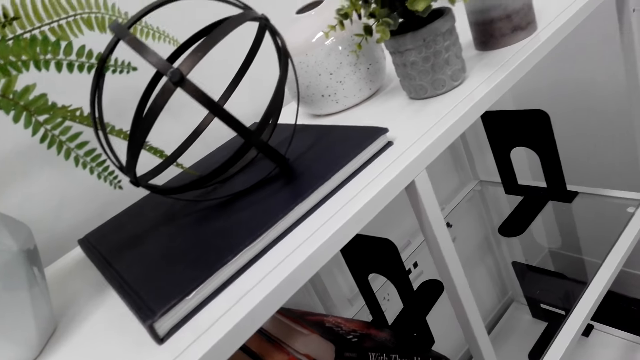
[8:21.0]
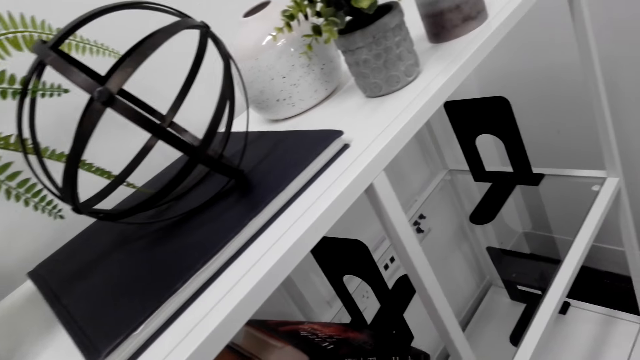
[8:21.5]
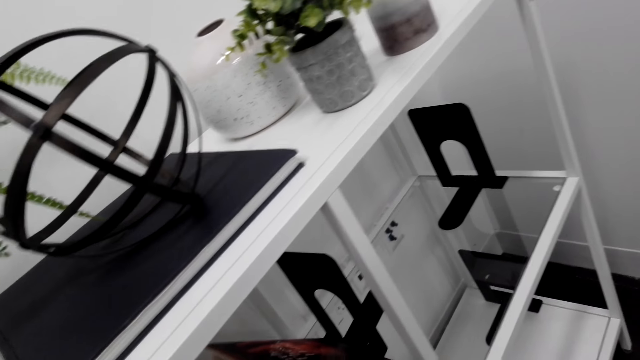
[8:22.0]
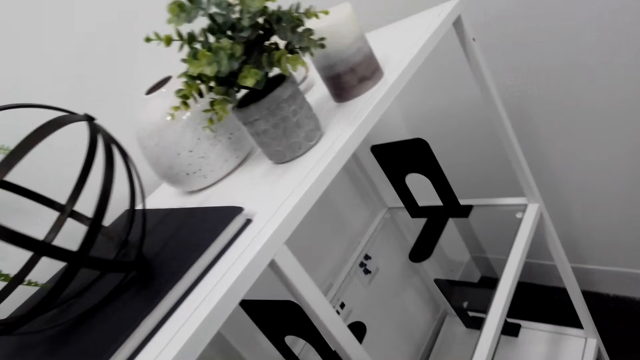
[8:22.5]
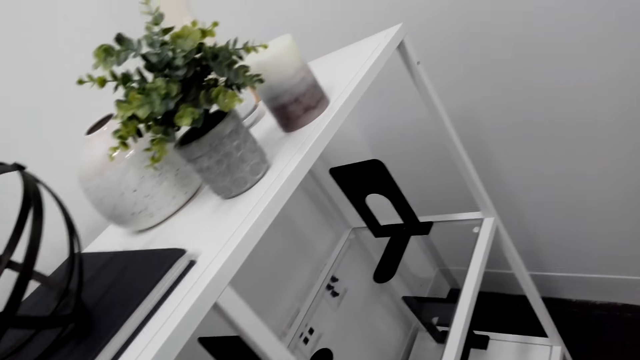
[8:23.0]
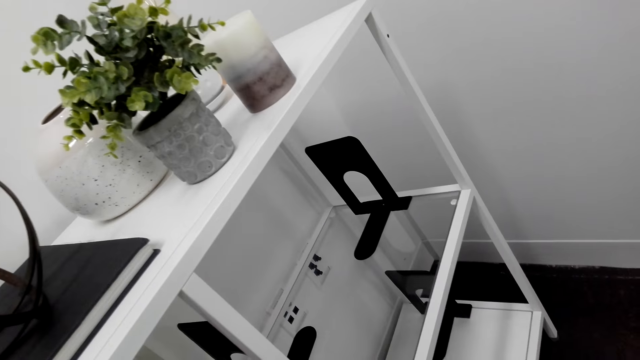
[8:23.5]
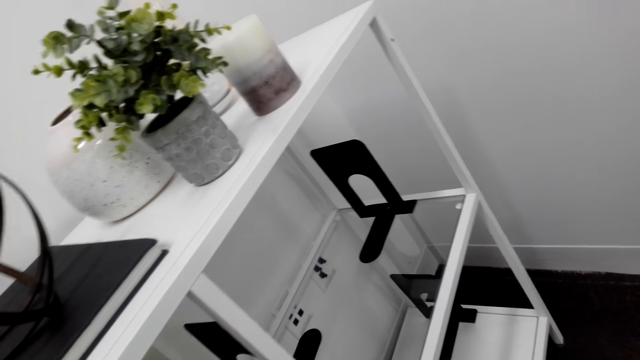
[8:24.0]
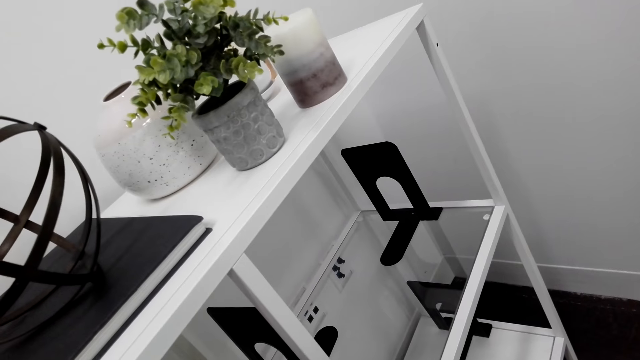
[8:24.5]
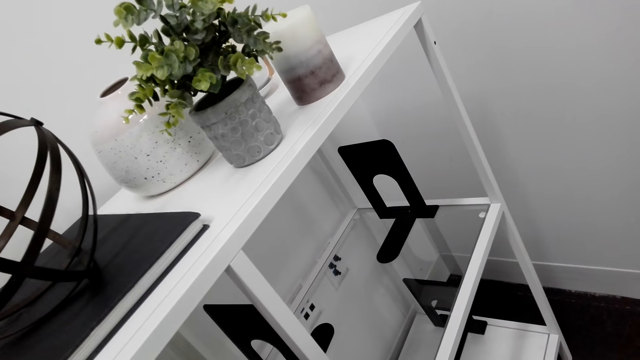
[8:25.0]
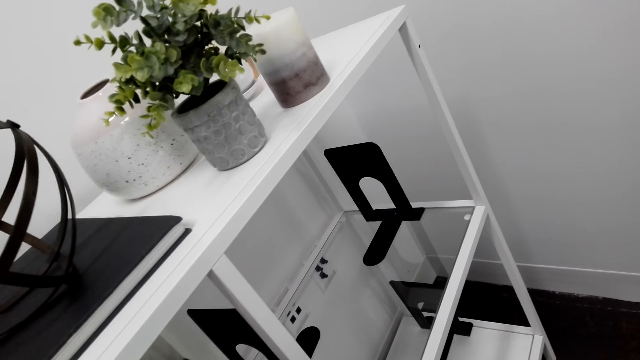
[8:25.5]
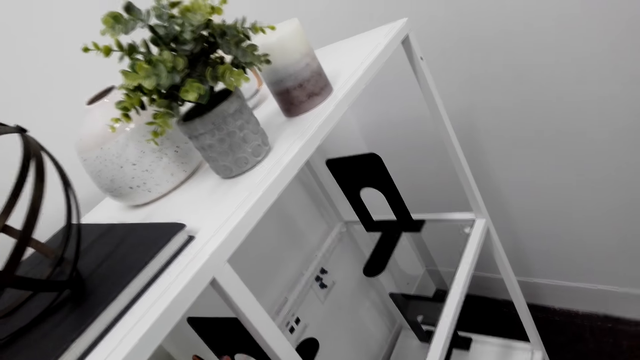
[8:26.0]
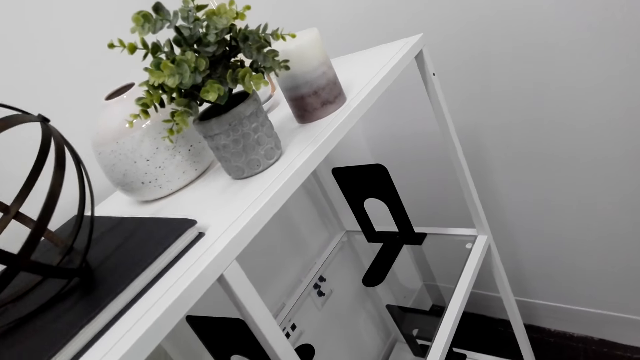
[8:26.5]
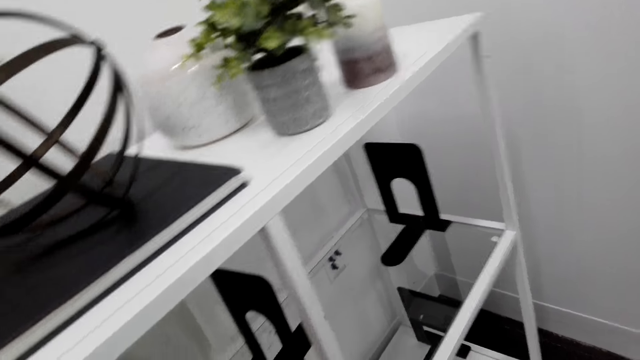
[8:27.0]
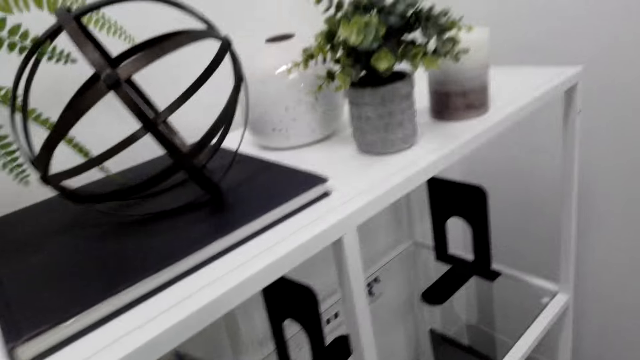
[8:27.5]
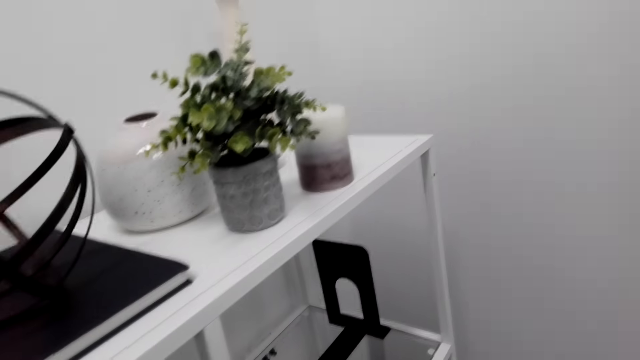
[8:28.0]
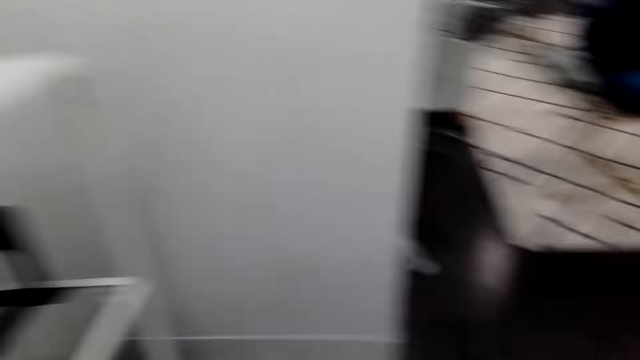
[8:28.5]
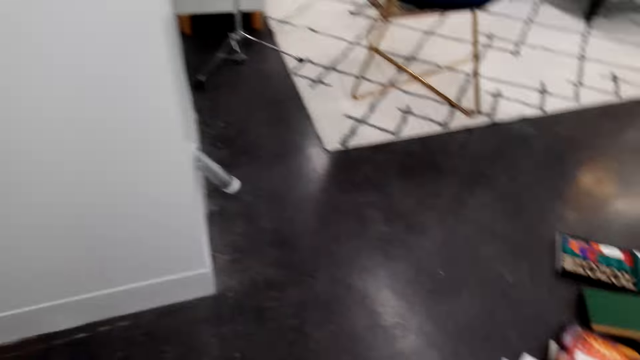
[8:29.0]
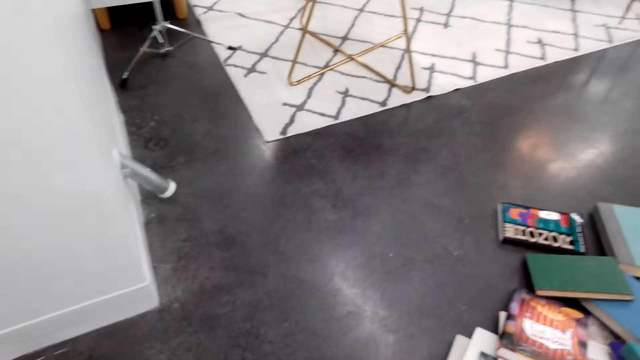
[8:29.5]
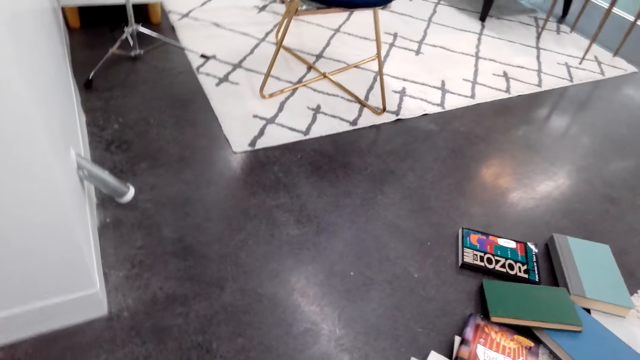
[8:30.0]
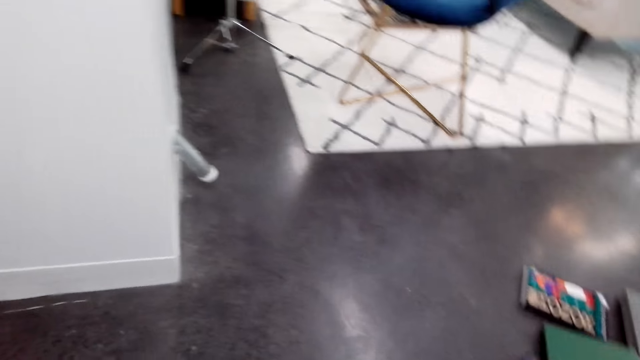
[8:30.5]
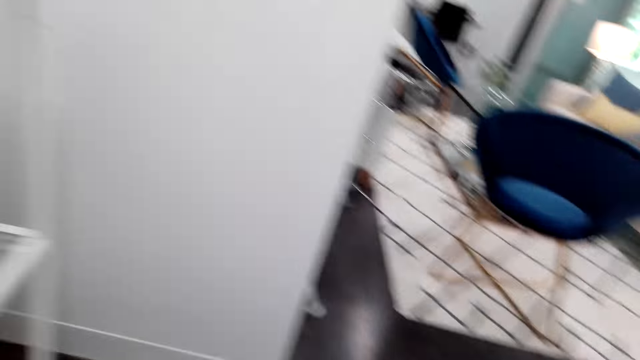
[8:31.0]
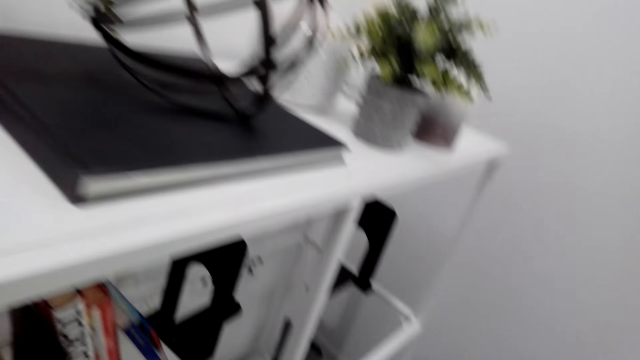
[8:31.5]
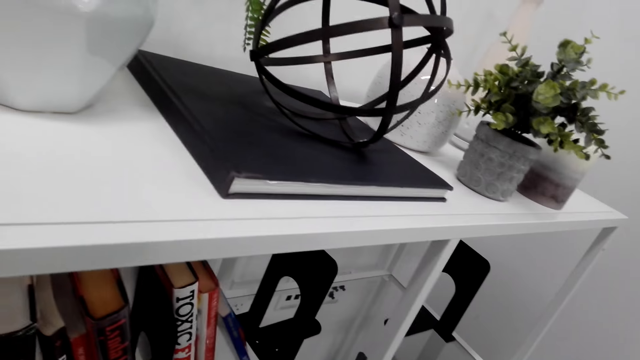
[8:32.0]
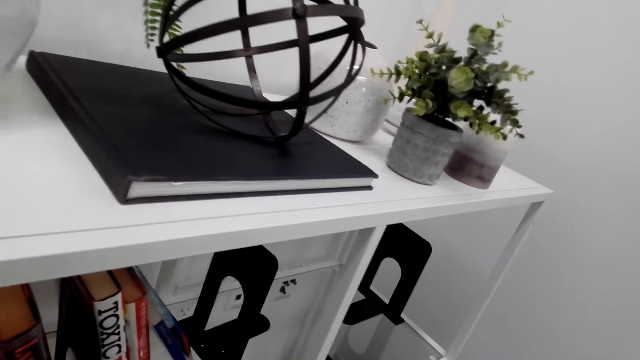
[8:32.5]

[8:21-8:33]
The camera wearer collects books on the floor.

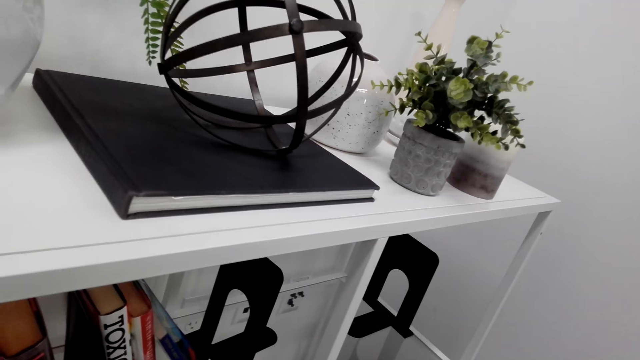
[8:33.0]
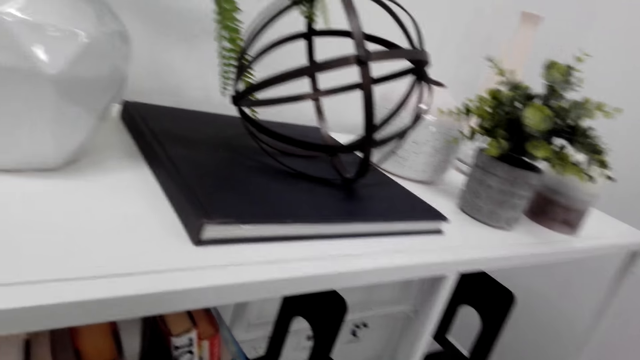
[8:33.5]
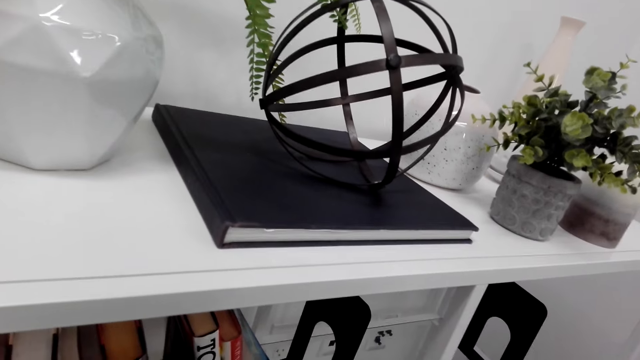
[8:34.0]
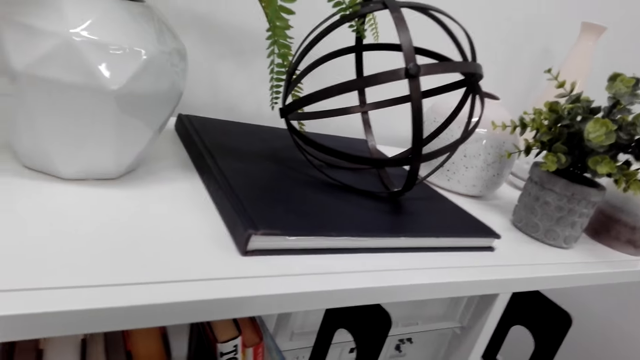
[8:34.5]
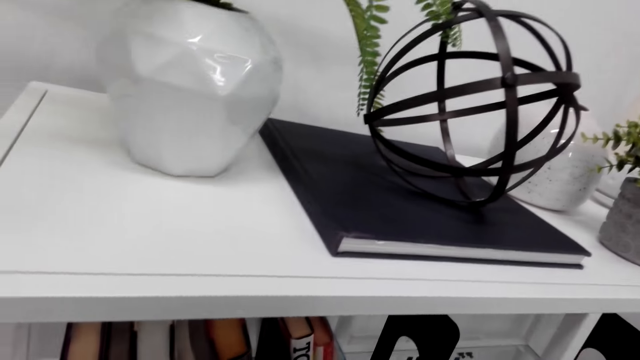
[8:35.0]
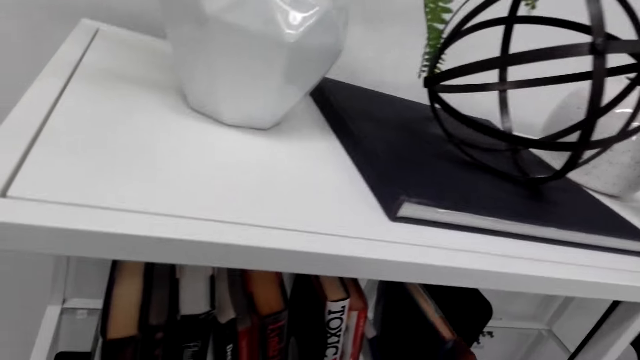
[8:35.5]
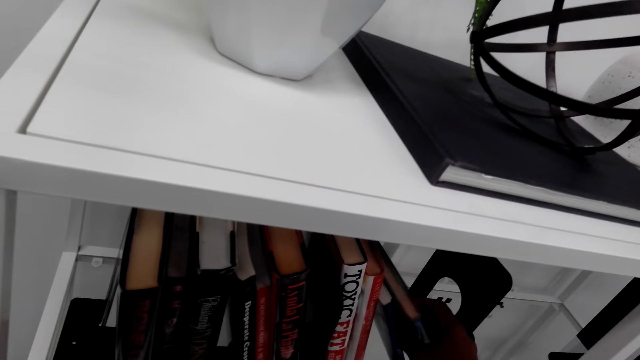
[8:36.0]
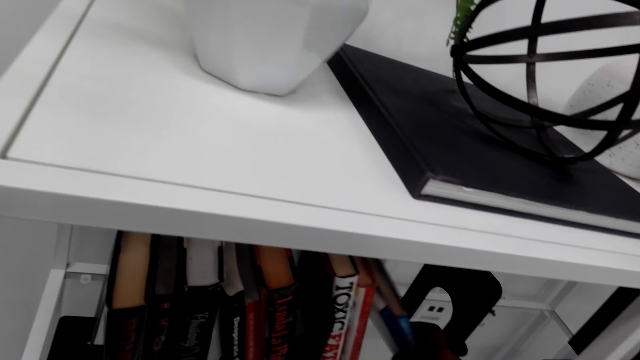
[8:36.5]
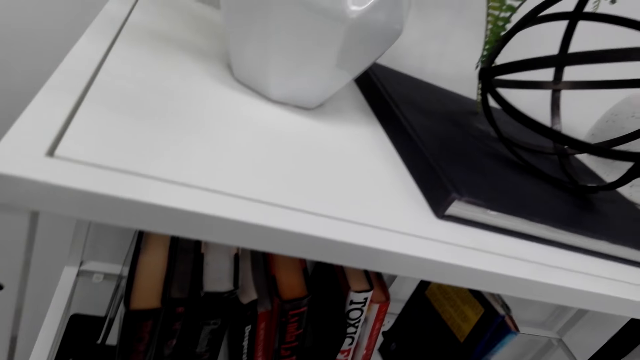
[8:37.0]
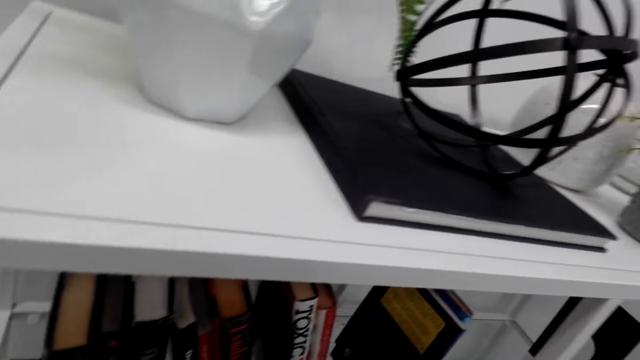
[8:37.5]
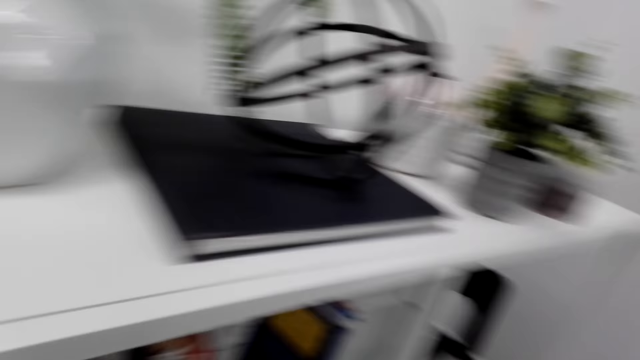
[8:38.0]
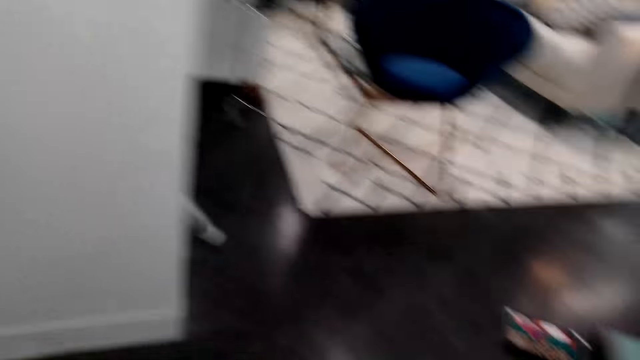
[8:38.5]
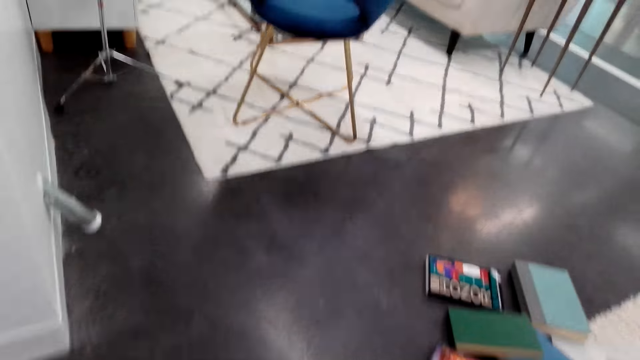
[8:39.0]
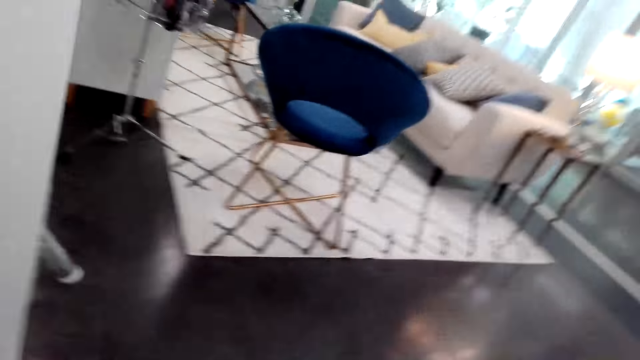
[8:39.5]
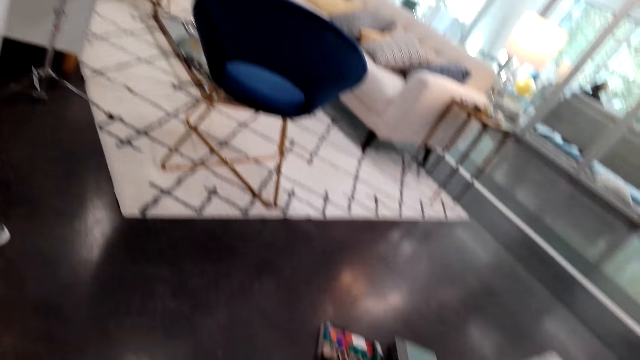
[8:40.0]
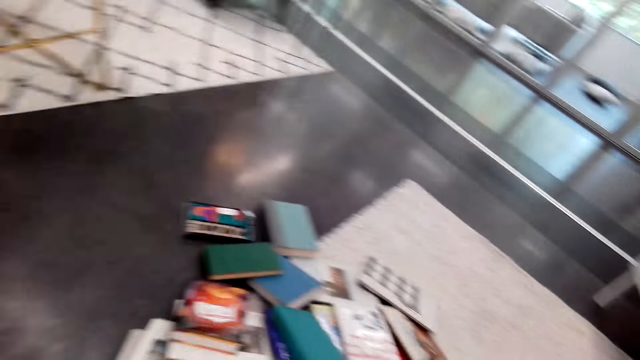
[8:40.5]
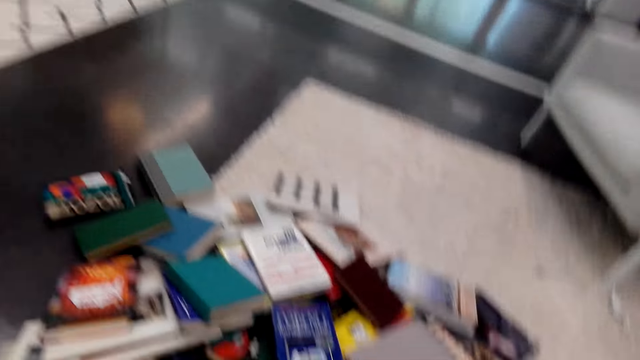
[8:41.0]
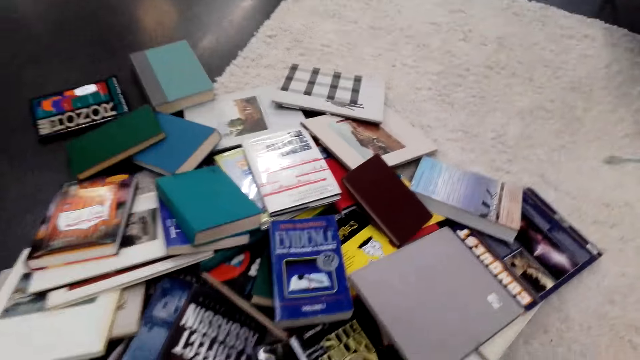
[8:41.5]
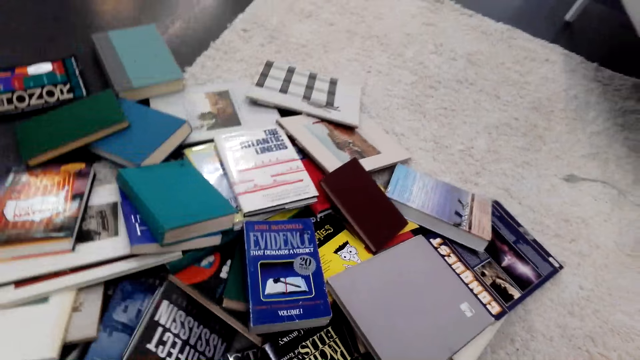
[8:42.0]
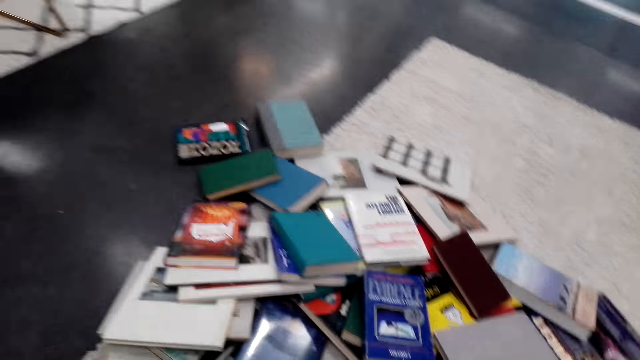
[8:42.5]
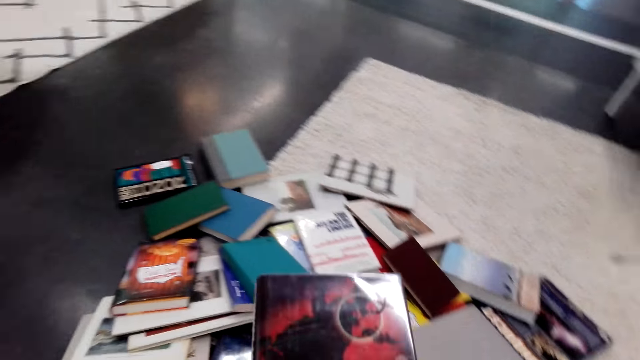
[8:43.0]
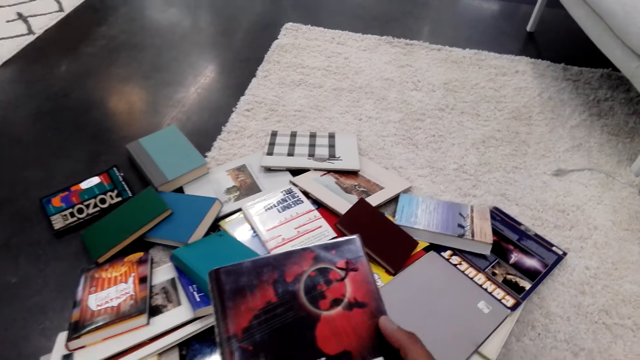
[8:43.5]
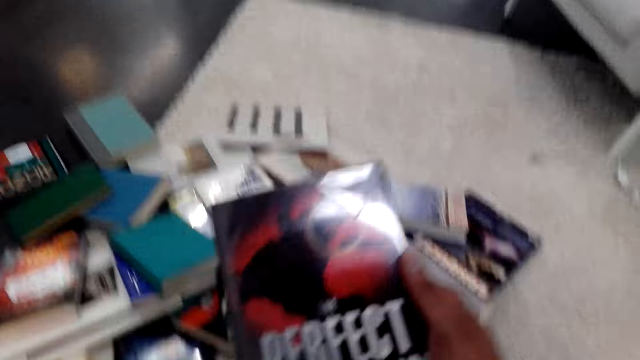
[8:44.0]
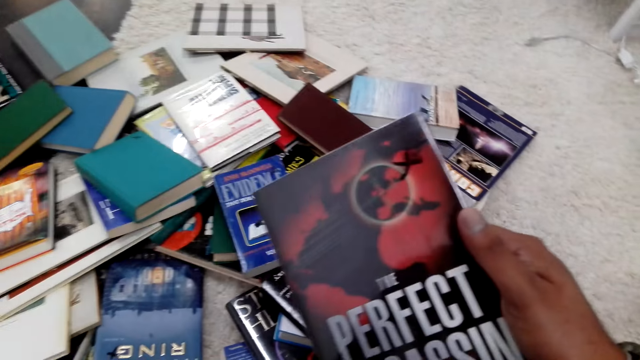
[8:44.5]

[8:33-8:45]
The camera wearer arranges the books in the bookshelf. They walk towards the books on the floor. They hand-pick some books on the floor.
